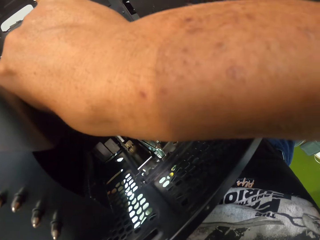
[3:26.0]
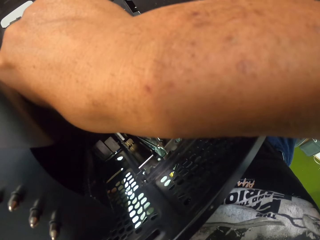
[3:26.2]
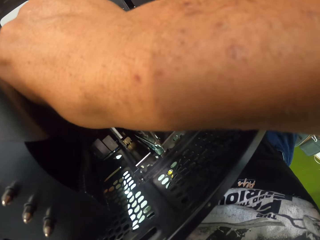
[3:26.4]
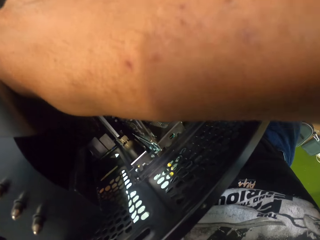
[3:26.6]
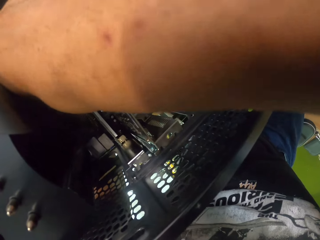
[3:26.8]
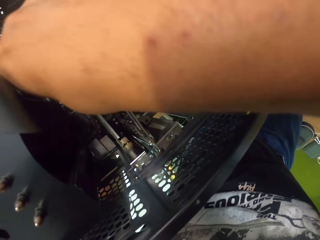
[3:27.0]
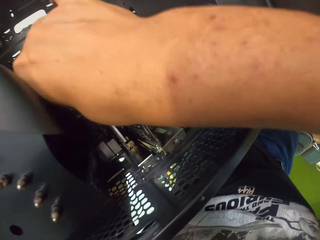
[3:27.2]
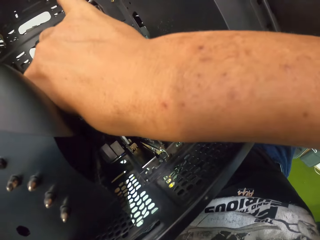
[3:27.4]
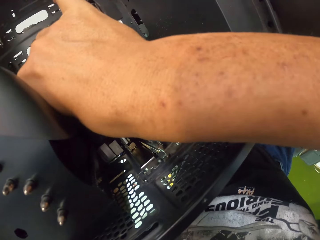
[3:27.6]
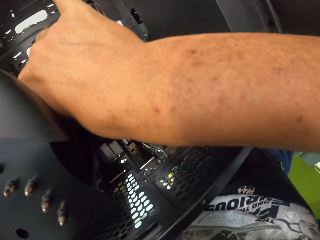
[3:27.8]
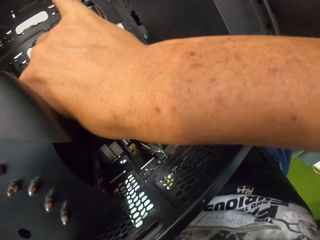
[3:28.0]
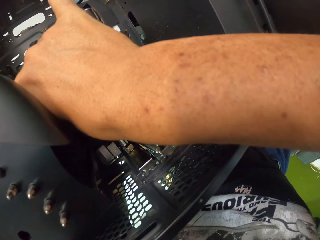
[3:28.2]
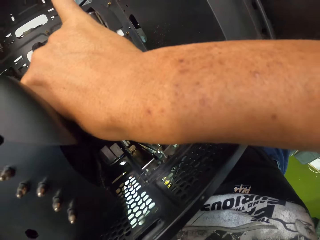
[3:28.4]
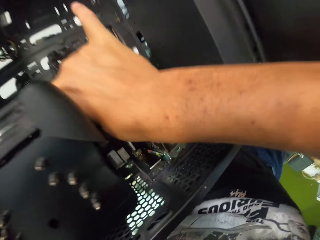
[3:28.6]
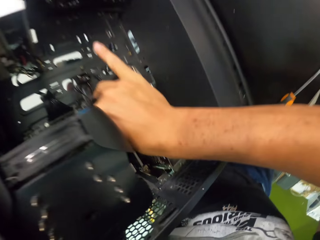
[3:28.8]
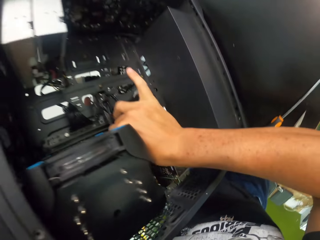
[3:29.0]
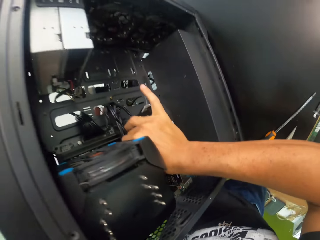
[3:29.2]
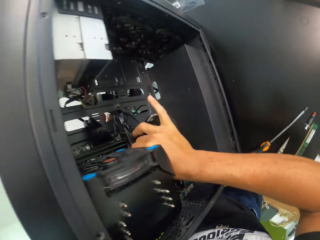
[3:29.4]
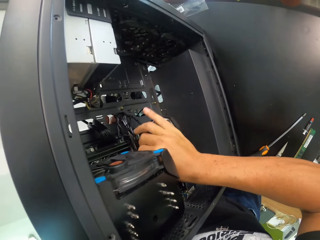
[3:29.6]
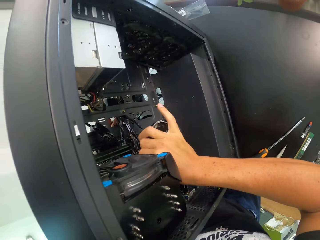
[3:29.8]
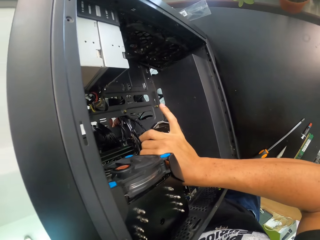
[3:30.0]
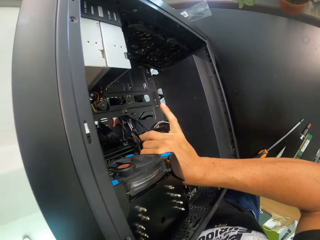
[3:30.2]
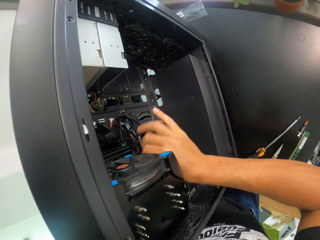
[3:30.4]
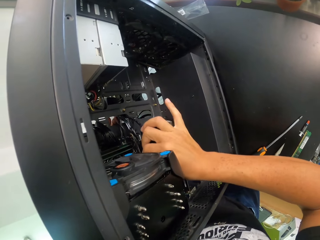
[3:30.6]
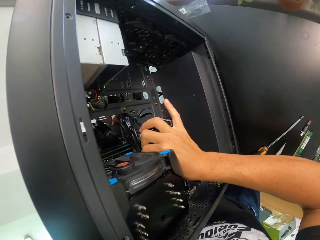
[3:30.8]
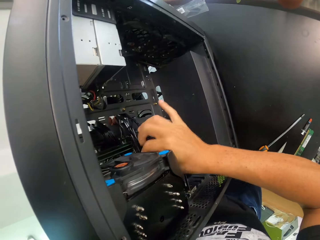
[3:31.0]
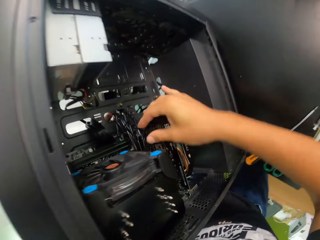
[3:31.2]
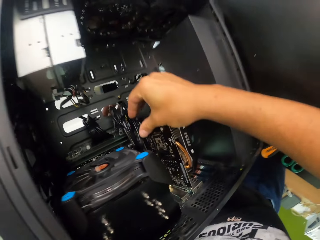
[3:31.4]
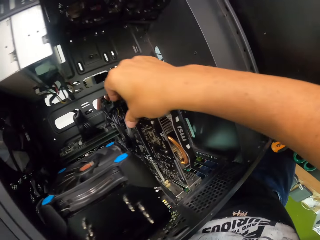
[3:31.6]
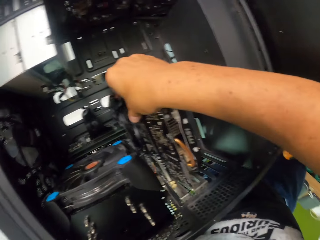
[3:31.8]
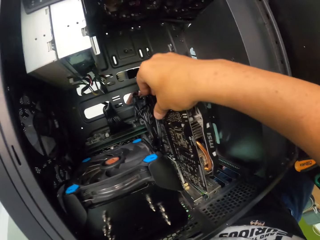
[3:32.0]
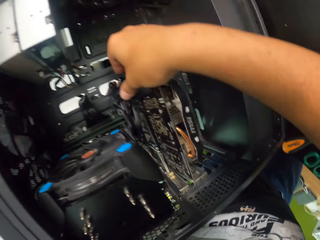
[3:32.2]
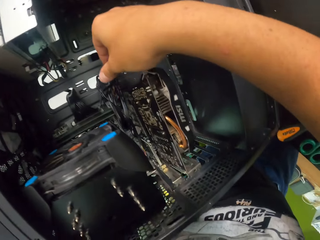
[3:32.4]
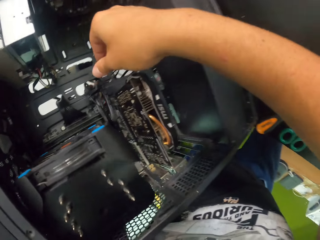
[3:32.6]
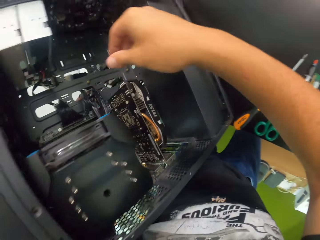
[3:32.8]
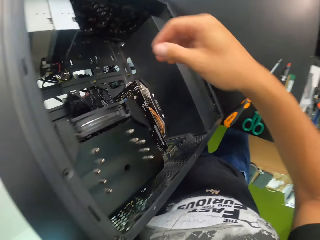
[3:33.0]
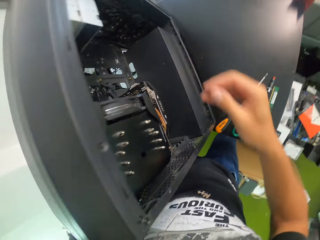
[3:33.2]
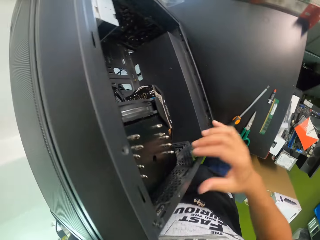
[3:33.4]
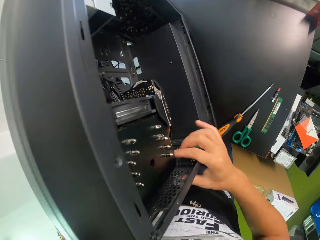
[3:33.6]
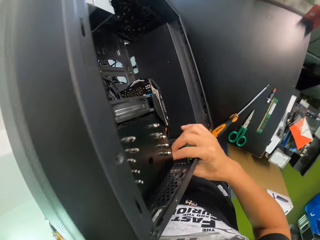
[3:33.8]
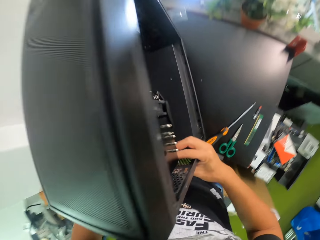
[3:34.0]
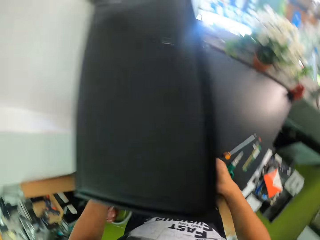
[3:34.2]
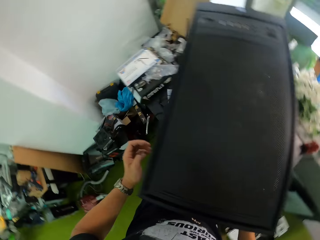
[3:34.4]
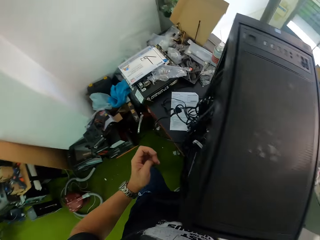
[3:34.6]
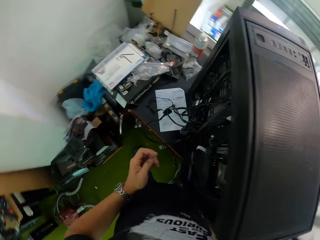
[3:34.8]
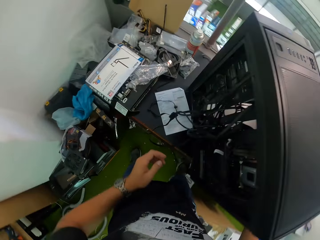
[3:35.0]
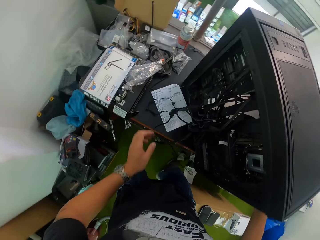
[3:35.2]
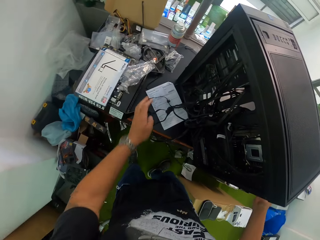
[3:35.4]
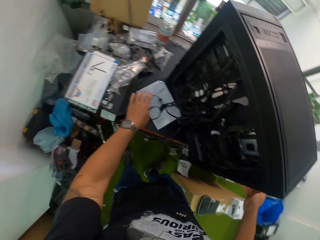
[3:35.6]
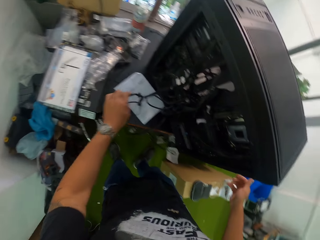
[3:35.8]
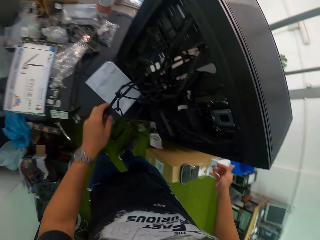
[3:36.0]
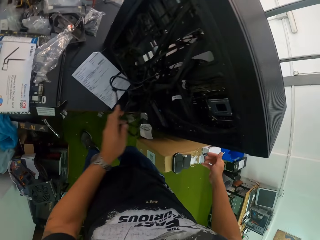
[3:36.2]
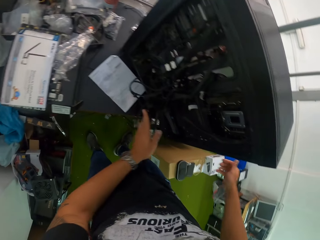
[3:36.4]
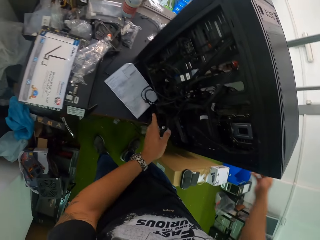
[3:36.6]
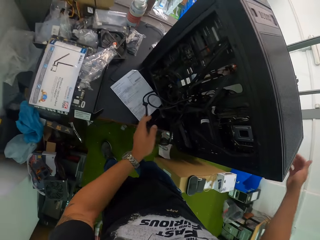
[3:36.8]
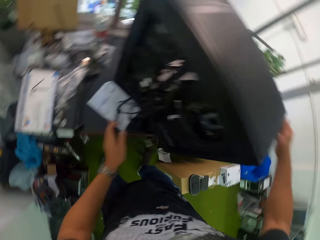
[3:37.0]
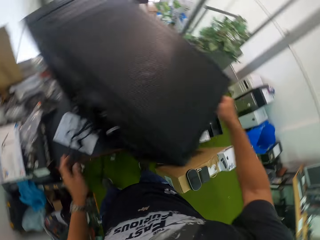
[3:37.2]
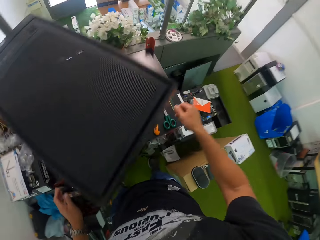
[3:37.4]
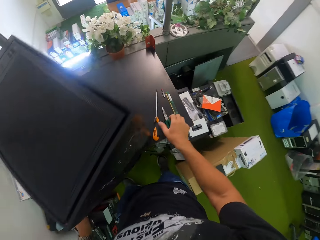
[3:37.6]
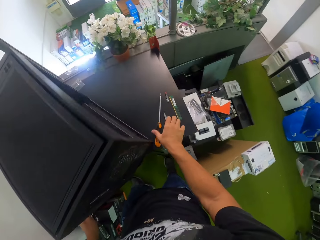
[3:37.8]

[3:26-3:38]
The camera wearer fixes the wire in the CPU. He turns the CPU. He adjusts a wire on the table with his left hand.

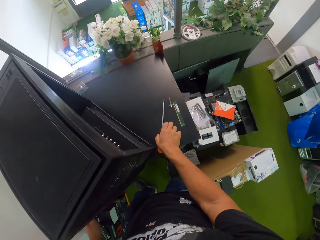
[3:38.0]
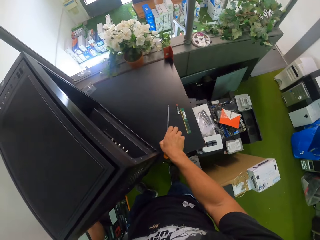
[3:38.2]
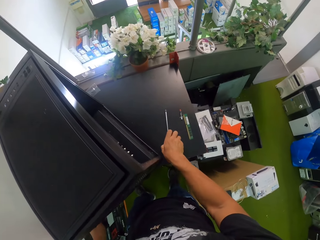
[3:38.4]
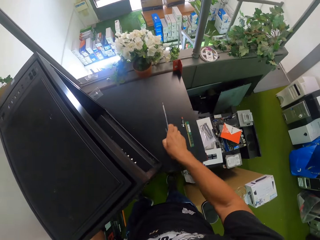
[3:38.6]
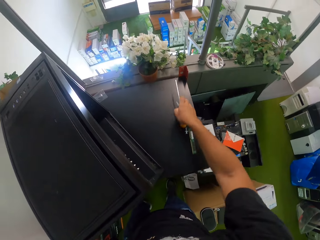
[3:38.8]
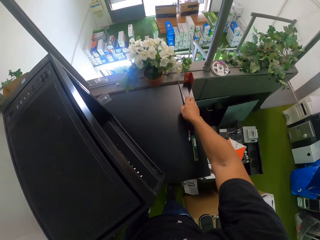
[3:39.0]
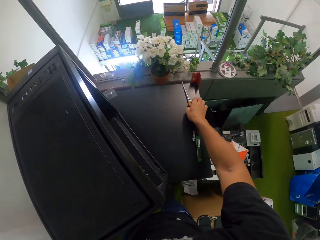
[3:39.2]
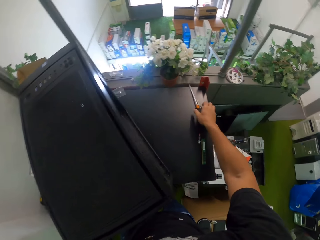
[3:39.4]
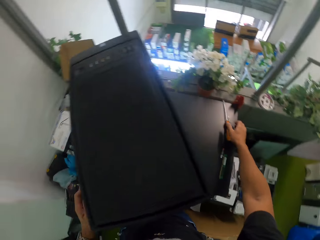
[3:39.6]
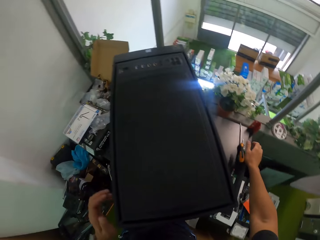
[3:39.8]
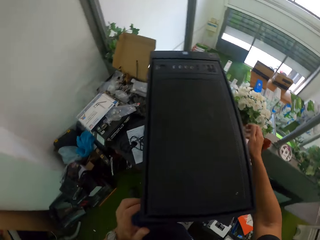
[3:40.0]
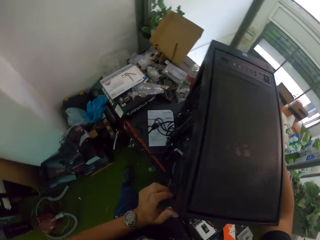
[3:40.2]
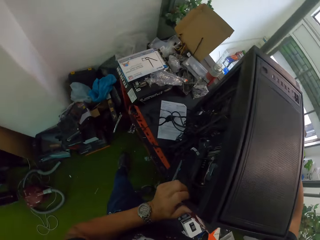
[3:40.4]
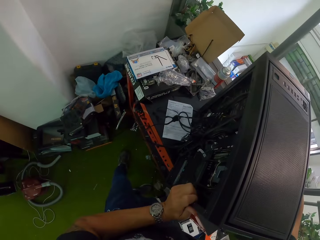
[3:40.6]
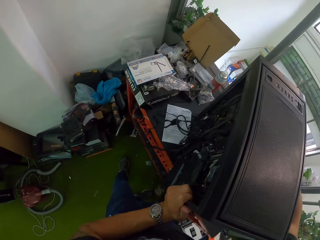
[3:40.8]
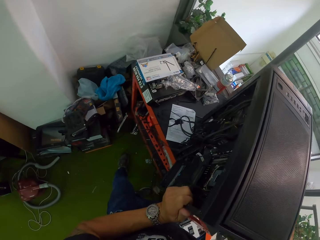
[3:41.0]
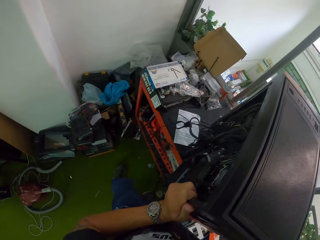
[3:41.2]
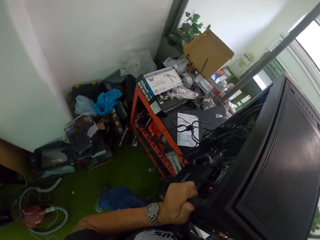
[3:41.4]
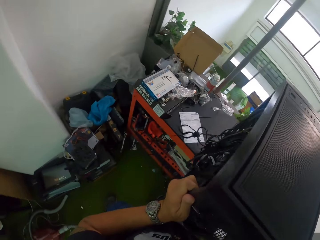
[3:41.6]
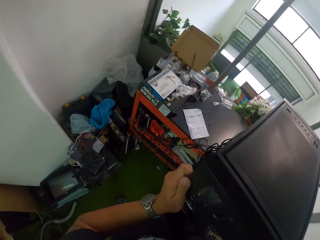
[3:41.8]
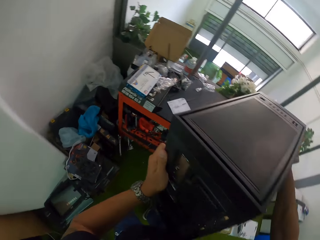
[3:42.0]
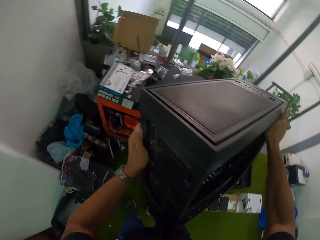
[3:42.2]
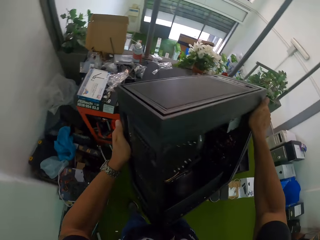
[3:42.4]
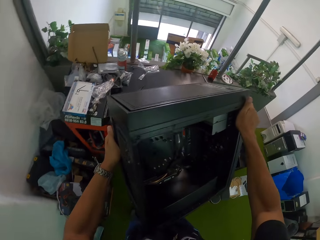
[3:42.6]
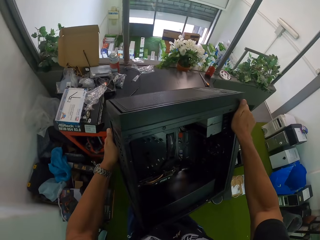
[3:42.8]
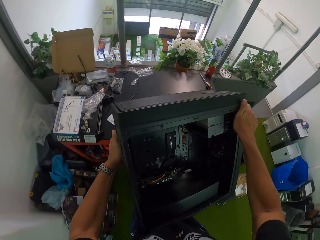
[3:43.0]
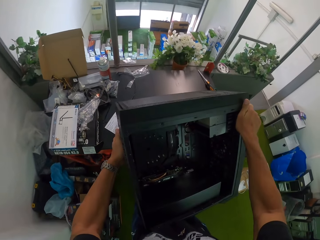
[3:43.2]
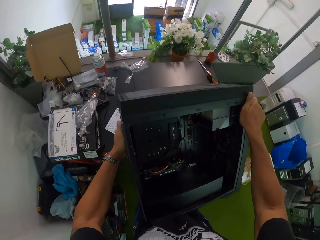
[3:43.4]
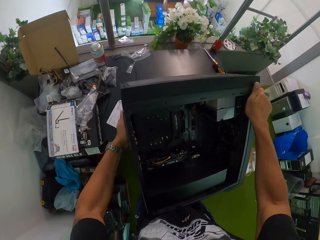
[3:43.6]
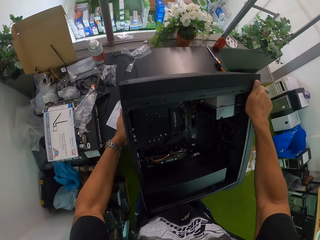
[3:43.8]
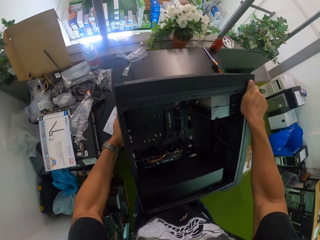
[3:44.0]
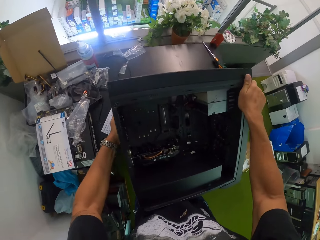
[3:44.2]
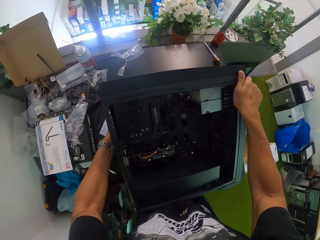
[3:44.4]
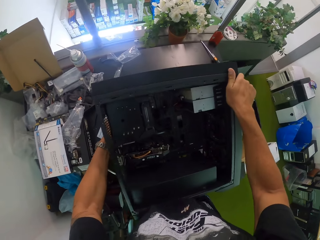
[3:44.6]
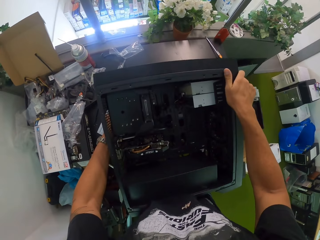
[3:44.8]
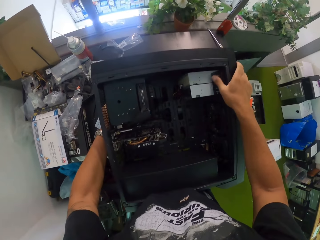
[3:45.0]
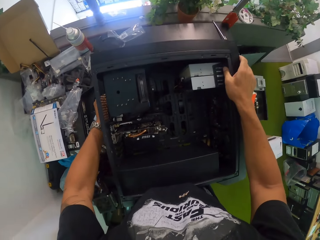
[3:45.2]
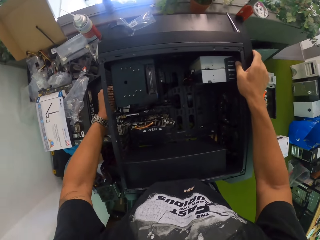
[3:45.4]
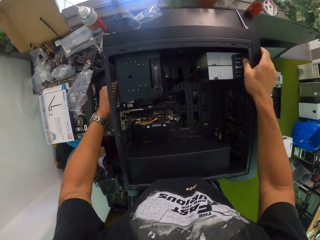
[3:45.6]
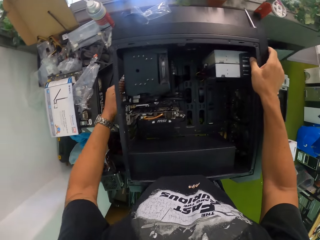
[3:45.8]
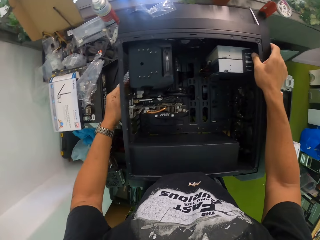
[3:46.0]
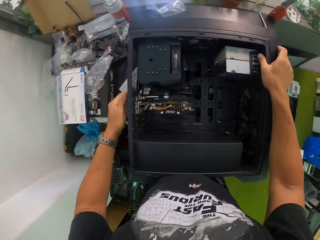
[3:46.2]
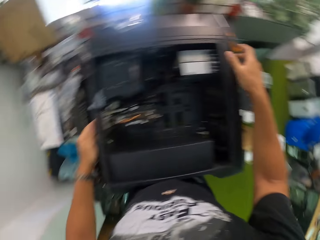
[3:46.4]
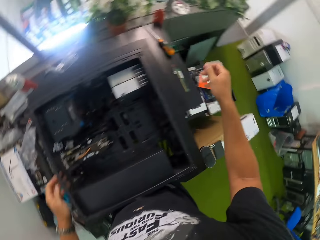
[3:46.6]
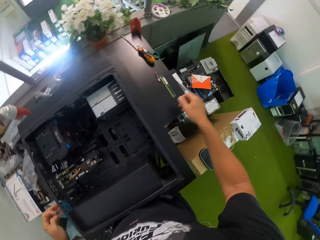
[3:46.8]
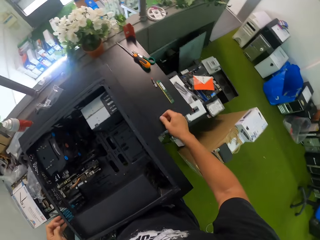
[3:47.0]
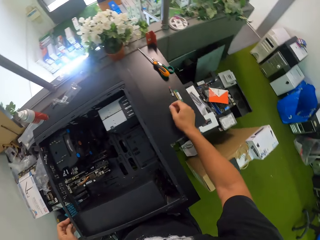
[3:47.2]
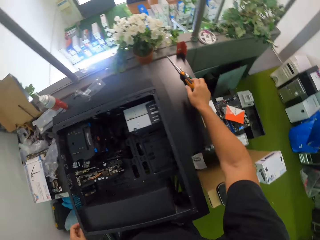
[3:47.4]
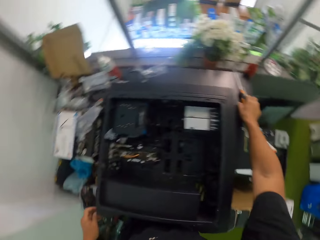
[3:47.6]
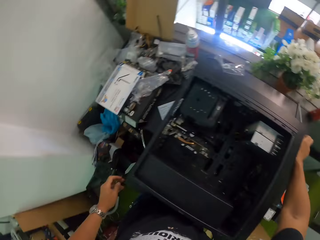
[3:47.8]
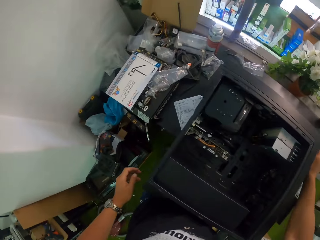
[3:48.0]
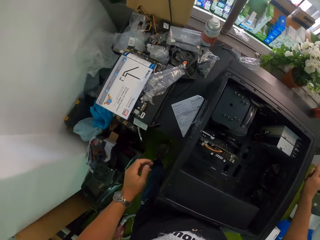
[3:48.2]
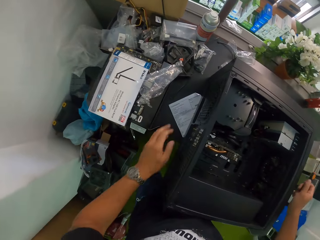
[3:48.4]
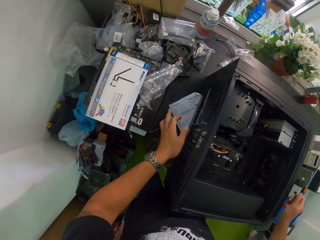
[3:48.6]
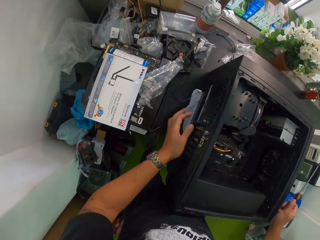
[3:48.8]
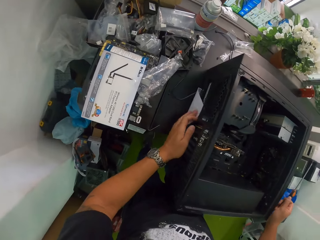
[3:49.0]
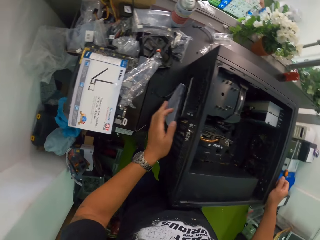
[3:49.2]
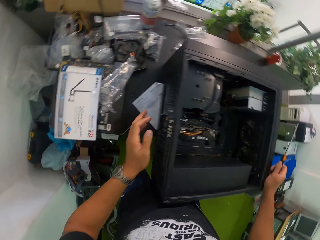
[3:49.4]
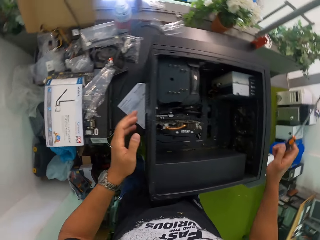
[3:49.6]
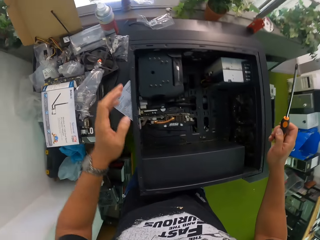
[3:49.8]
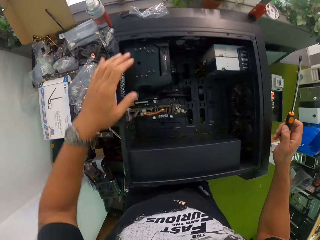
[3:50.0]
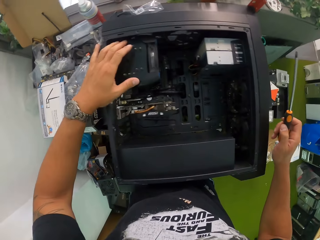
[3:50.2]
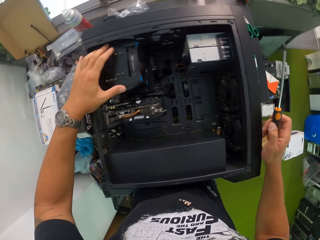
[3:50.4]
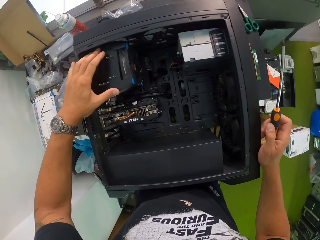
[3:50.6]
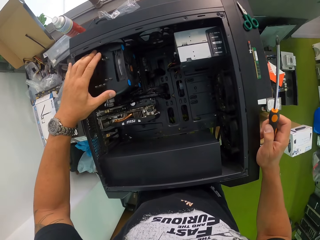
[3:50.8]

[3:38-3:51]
The camera wearer picks up the screwdriver on the table with his right hand. He drops the screwdriver on the table with his right hand. He lifts up the CPU from the table with his two hands. He lays the CPU flat on the table with his two hands. He turns the CPU. He picks up the screwdriver on the table with his right hand. He adjusts a paper on the table with his left hand. He adjusts the fan of the CPU on the table with his left hand.
